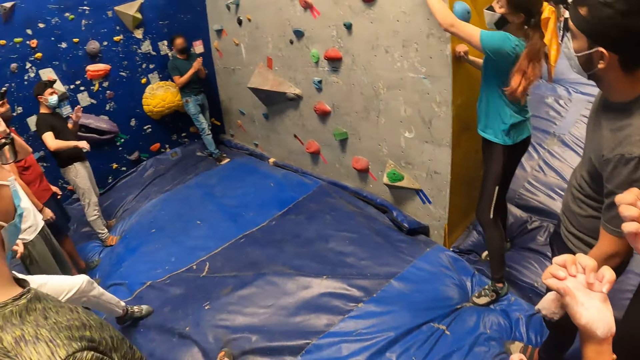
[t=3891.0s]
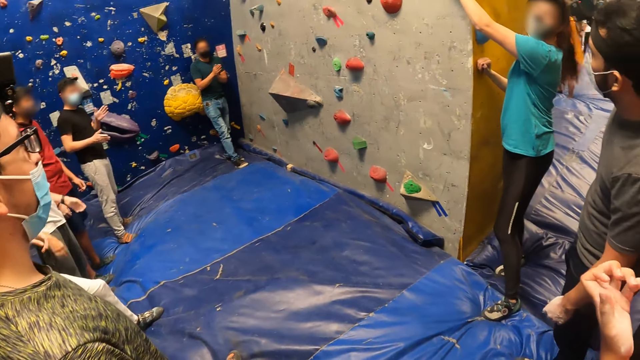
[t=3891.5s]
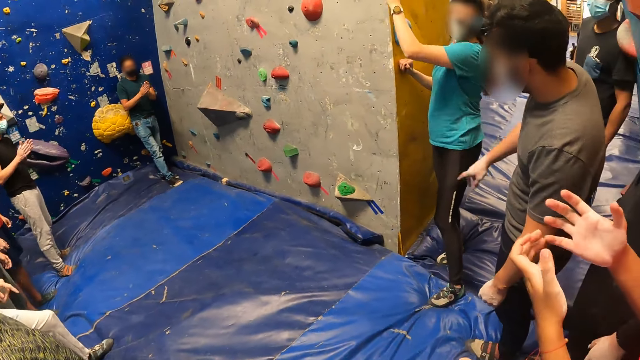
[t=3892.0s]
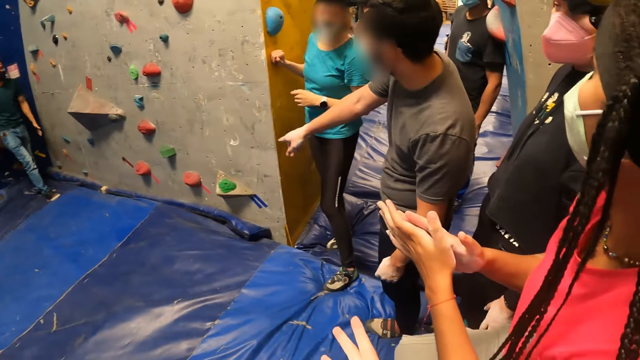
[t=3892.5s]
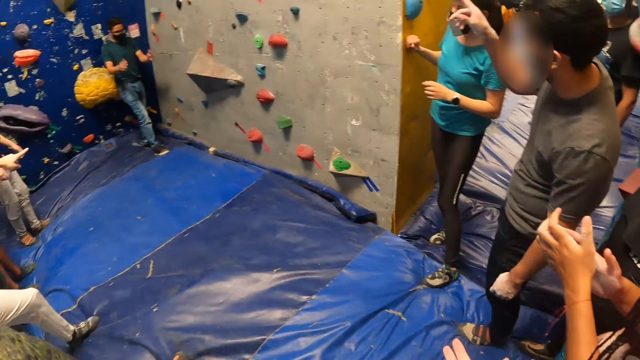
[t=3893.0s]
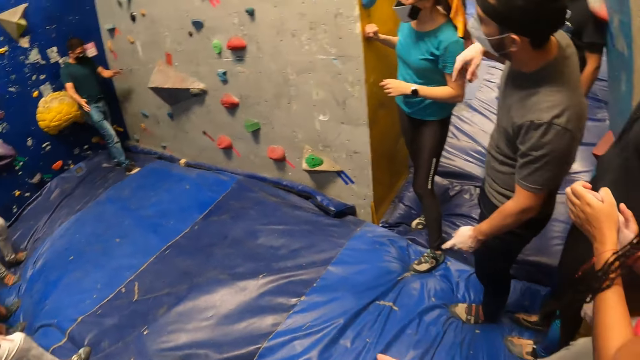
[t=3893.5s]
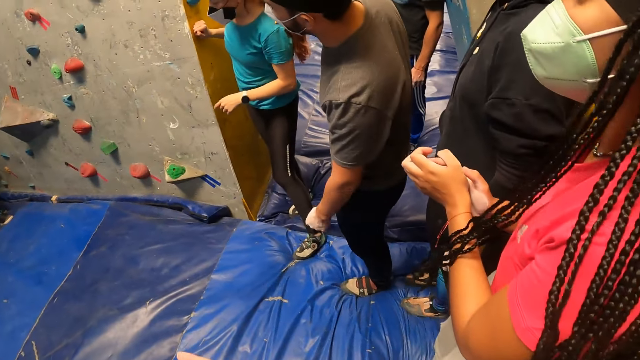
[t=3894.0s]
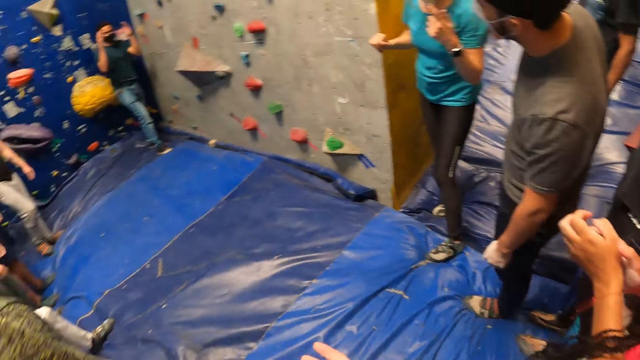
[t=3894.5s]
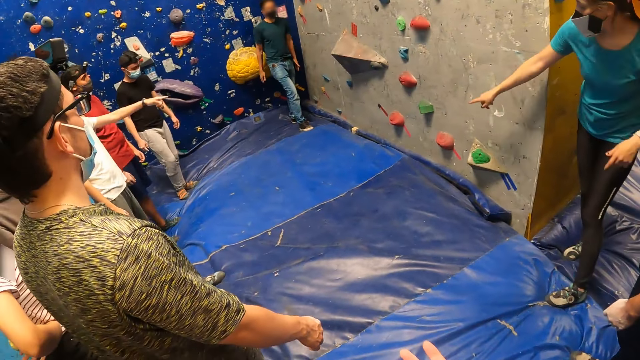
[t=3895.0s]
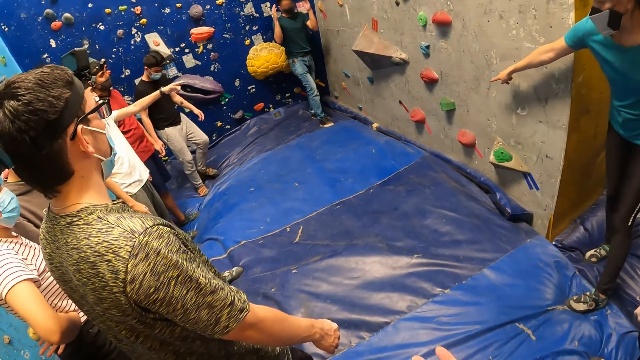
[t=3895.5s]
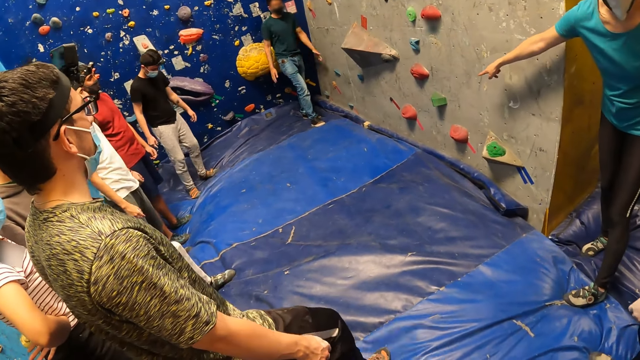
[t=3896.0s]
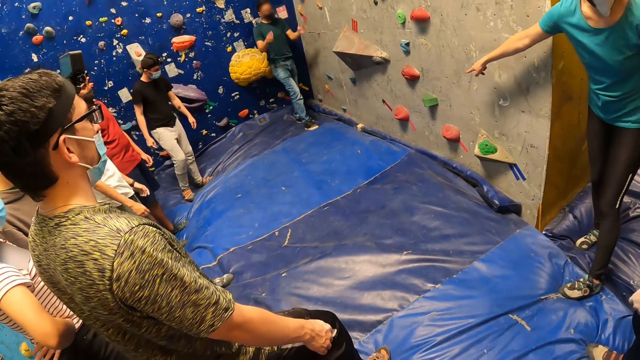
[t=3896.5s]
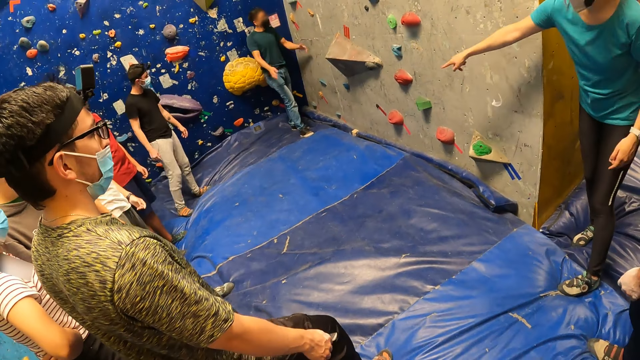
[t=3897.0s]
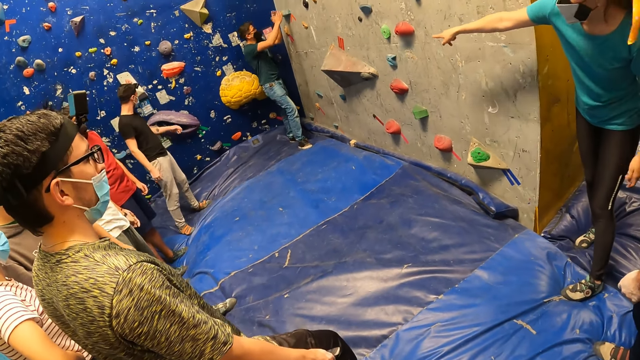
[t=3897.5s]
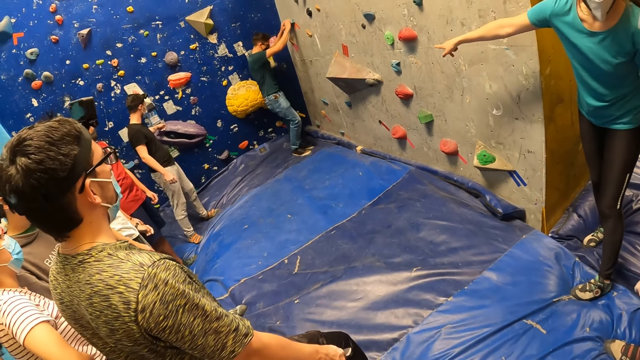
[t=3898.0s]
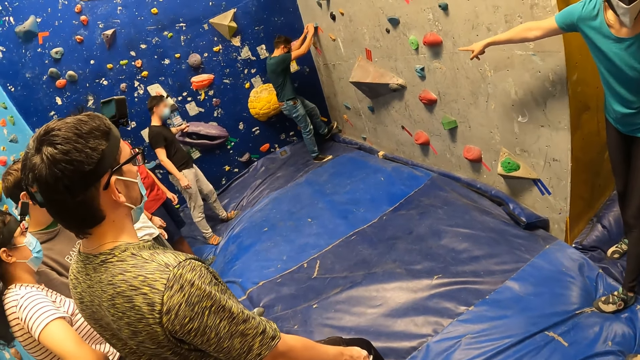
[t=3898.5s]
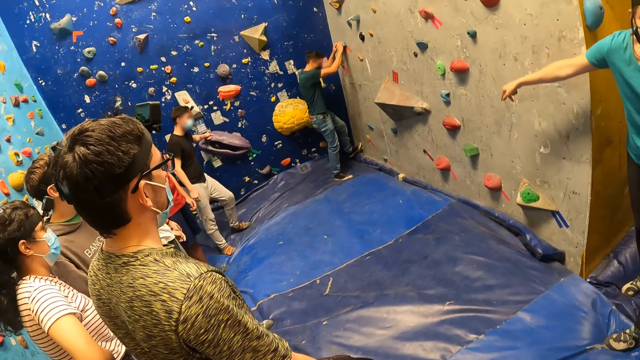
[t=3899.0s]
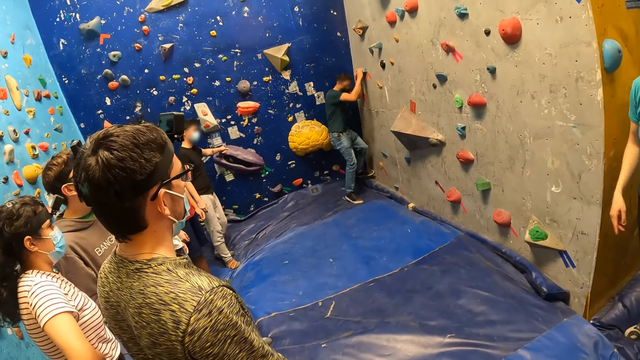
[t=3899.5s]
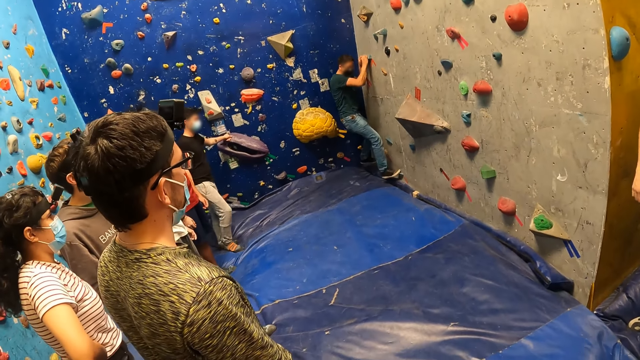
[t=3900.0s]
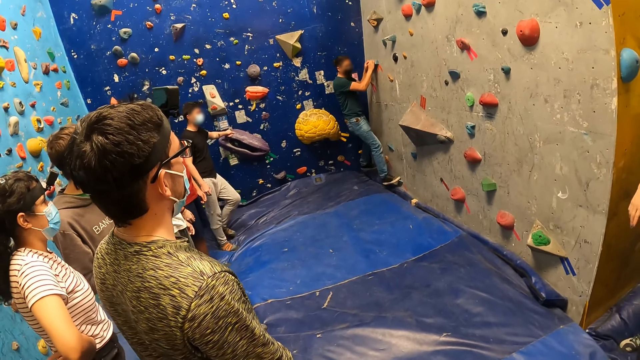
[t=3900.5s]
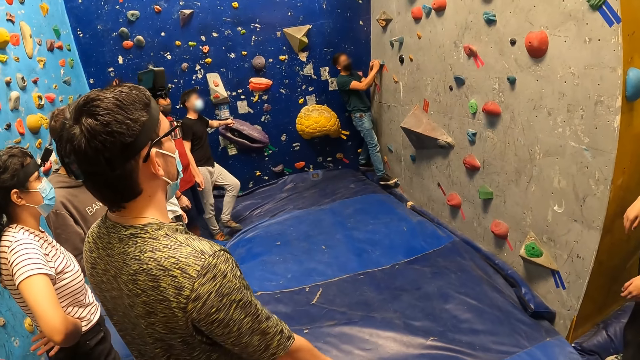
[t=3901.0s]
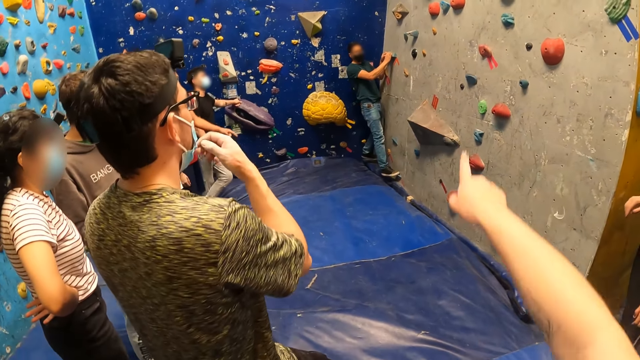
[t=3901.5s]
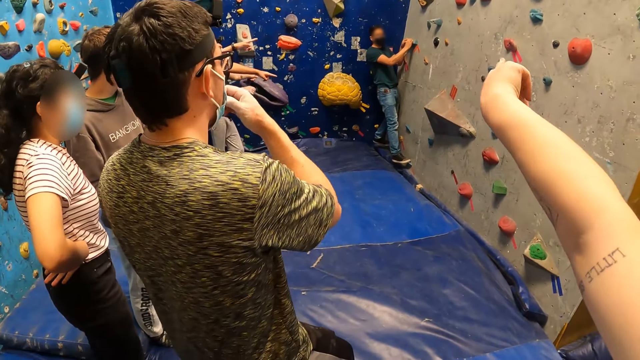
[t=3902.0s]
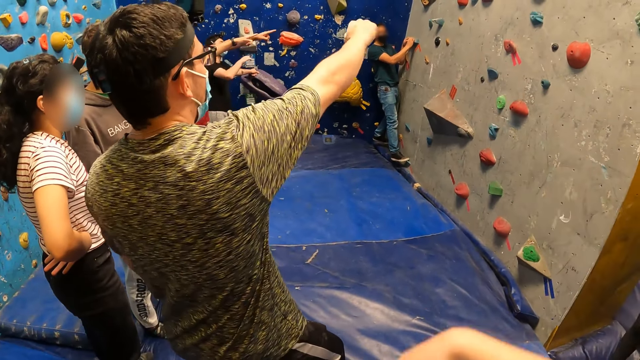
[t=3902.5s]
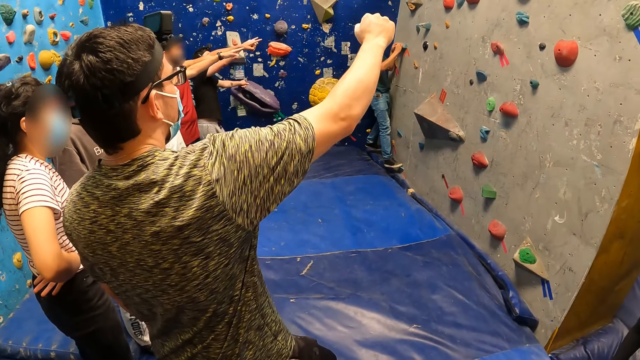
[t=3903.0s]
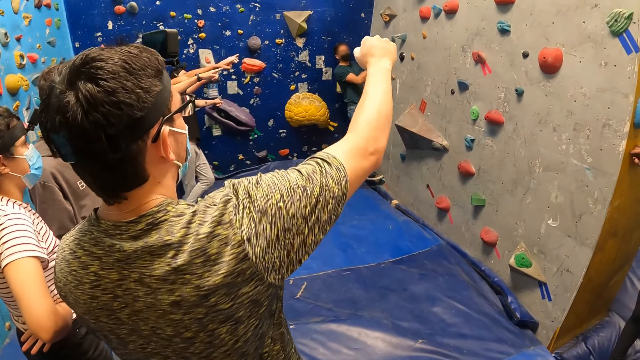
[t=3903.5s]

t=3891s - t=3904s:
A person moves the hands. A man holds a climbing grip on the wall with both hands. The man places his left leg on a foothold on the wall. The man places his right leg on a foothold on the wall. The man climbs the wall.

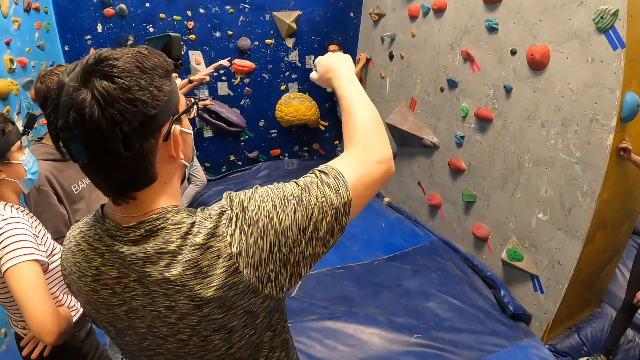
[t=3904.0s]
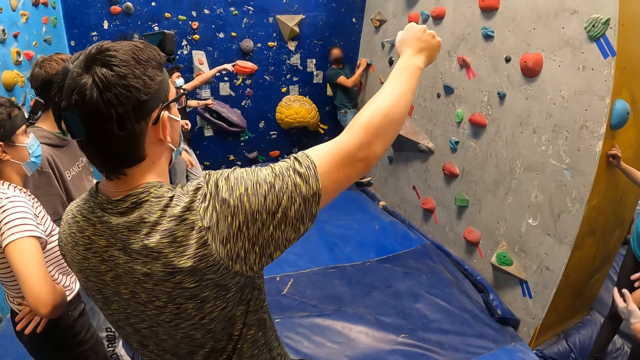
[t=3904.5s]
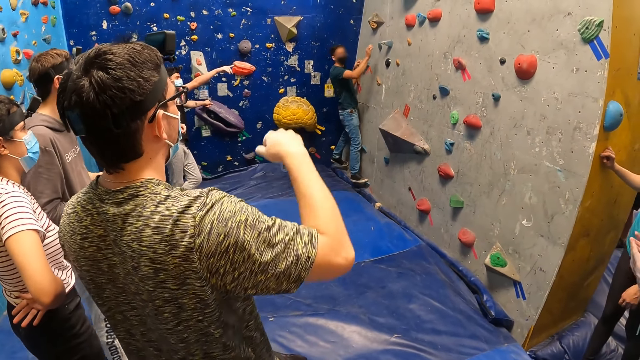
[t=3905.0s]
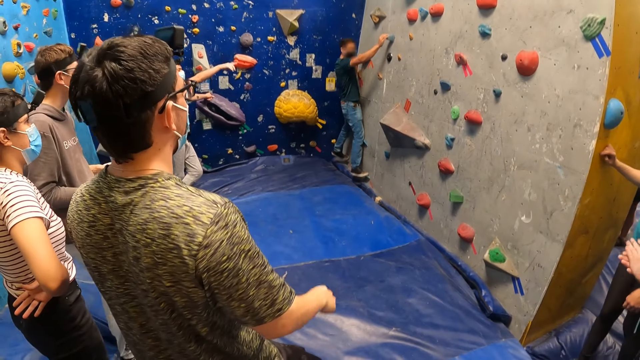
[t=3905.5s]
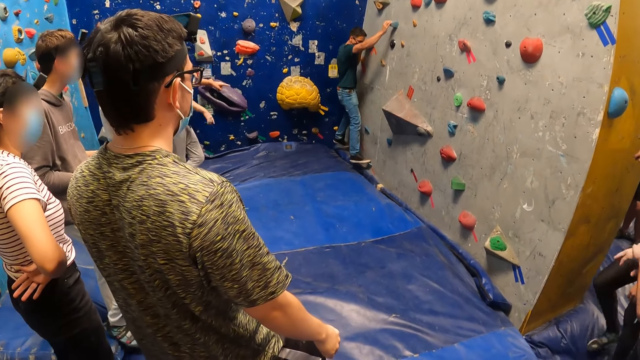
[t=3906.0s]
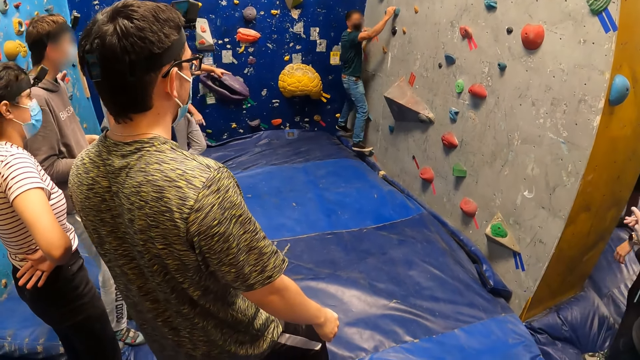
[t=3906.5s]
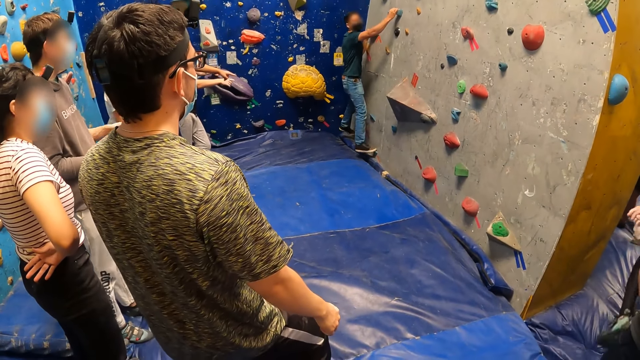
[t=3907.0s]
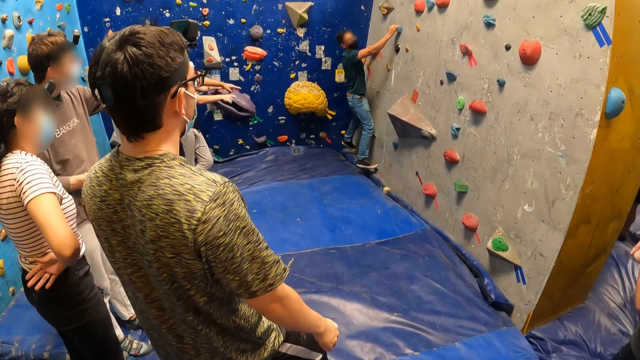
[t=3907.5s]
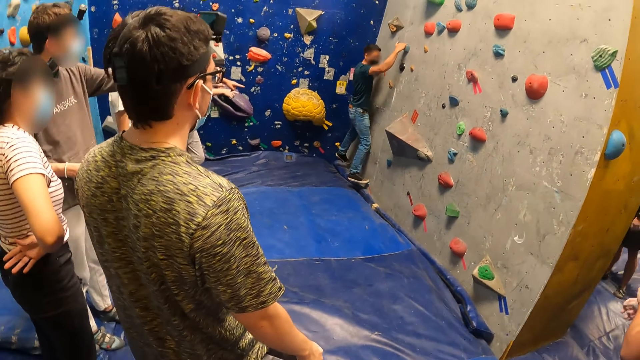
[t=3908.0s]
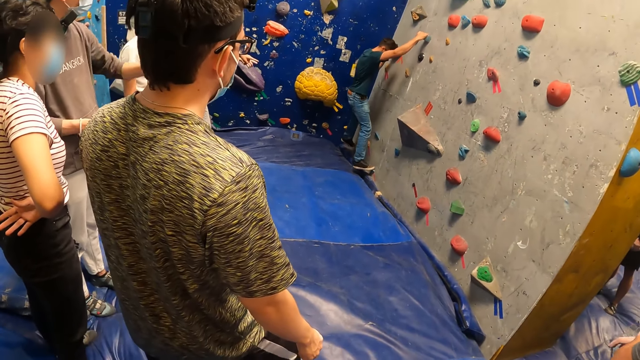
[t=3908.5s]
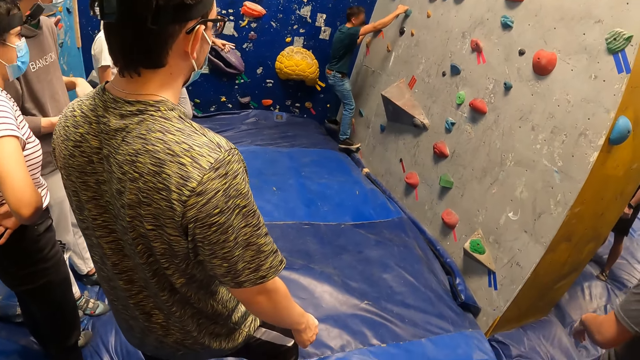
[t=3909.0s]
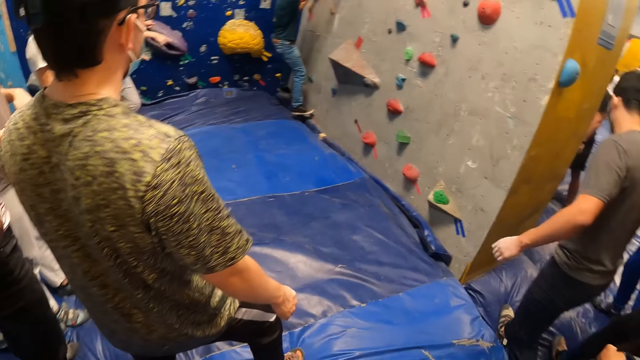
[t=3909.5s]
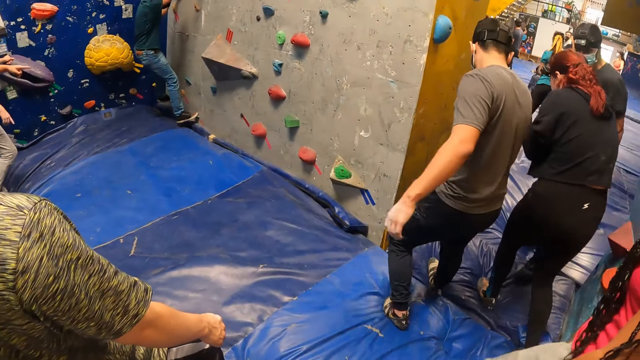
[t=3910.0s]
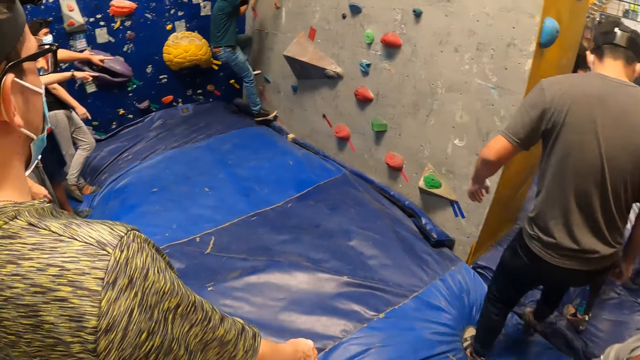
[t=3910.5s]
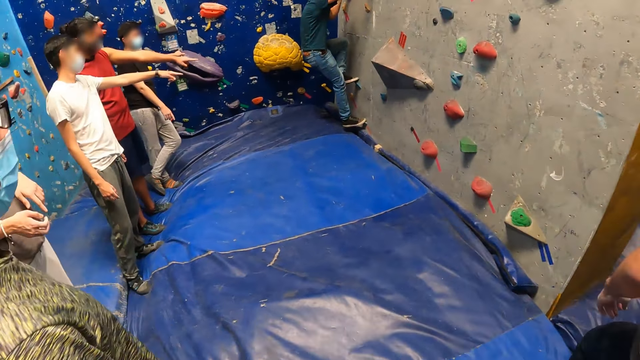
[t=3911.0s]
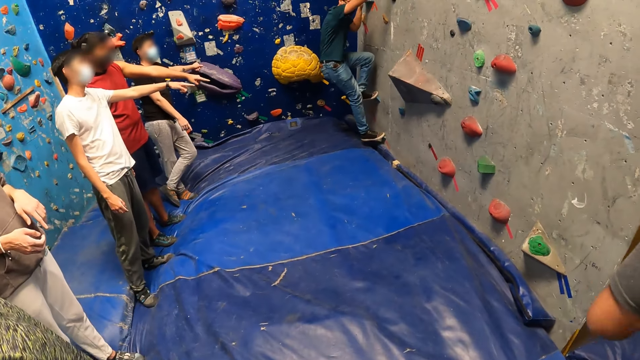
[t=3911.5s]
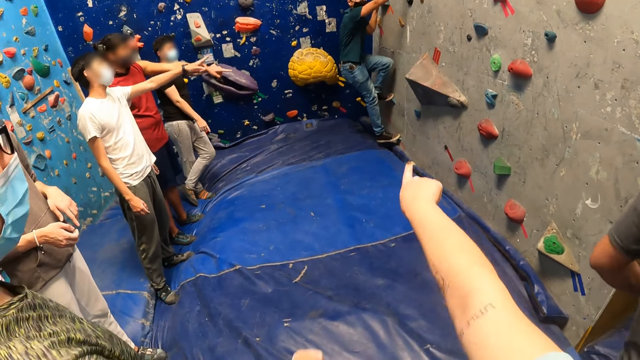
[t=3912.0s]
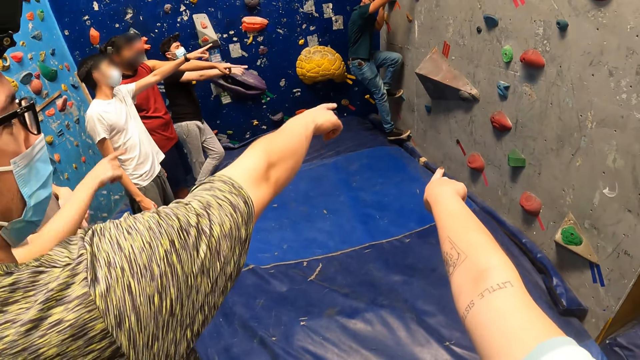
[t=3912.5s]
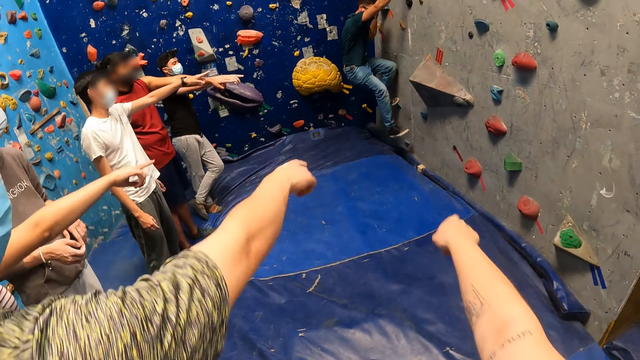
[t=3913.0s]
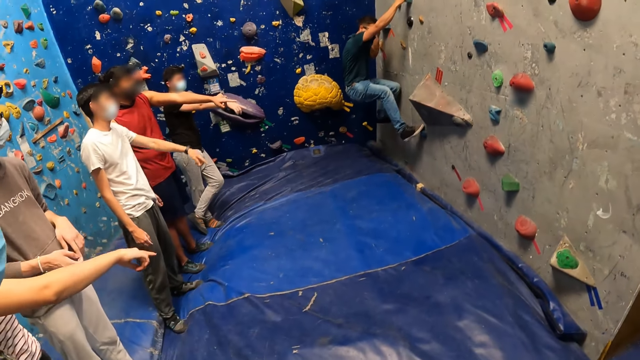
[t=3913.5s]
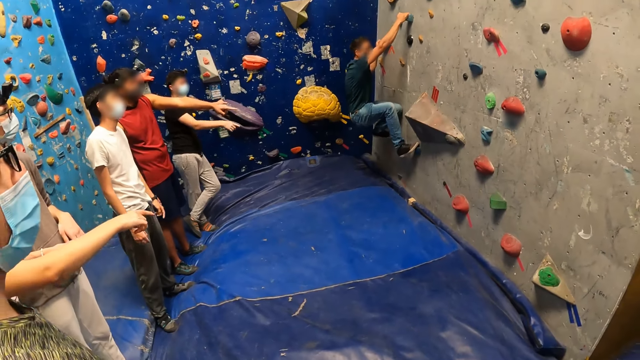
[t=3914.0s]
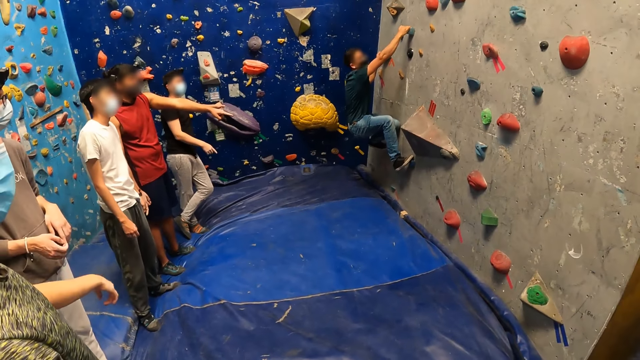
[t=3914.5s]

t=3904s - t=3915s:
A person interacts with another person. The man holds a climbing grip on the wall with his right hand. Another person walks in the room. The man places his left leg on a foothold on the wall. The camera wearer interacts with the same person. Another person interacts with the same person. Another person interacts with the same person. The first person interacts with the same person. Another person interacts with the same person. The man removes his right leg from the foothold on the wall. Another person interacts with the same person. The man places his right leg on a foothold on the wall.
